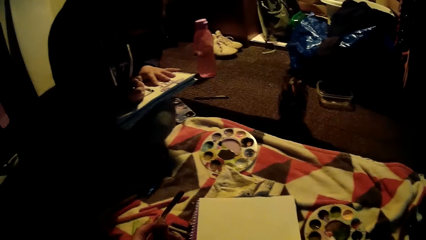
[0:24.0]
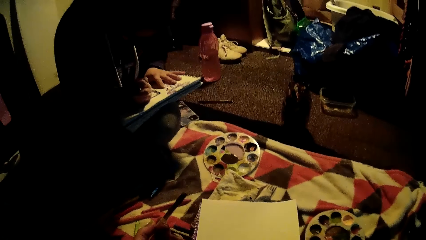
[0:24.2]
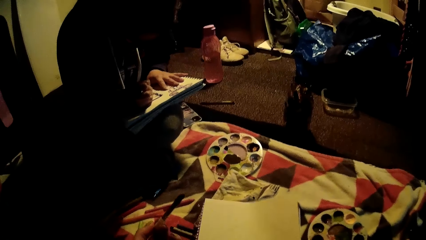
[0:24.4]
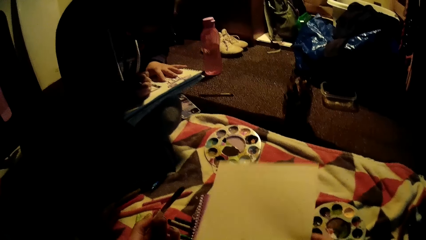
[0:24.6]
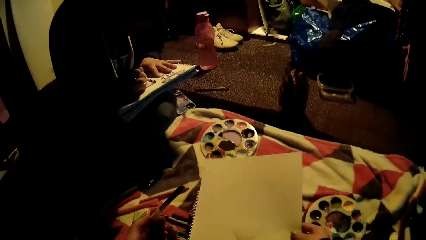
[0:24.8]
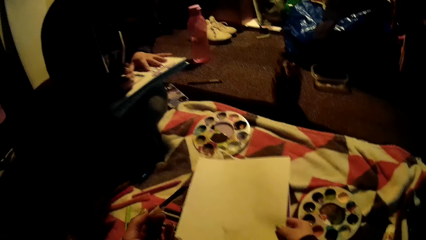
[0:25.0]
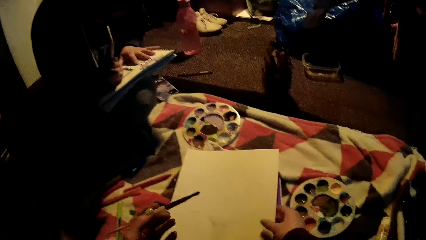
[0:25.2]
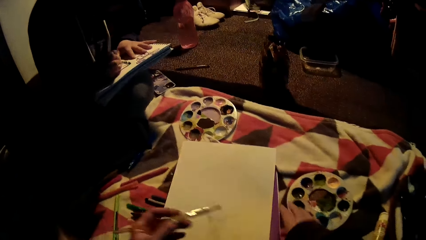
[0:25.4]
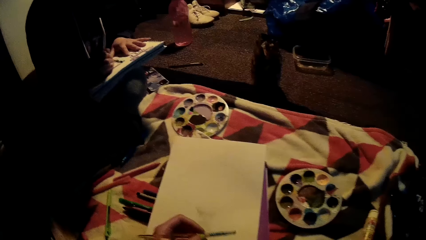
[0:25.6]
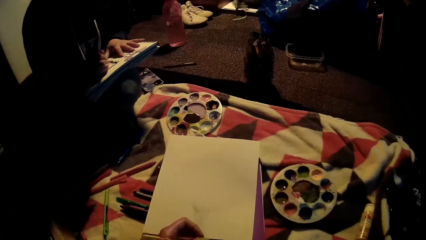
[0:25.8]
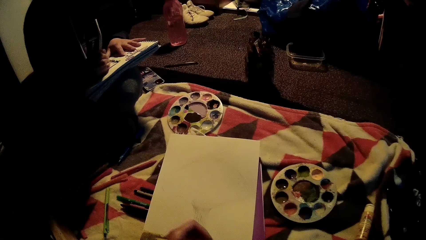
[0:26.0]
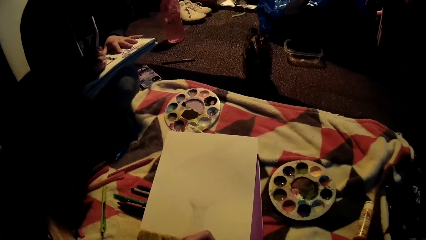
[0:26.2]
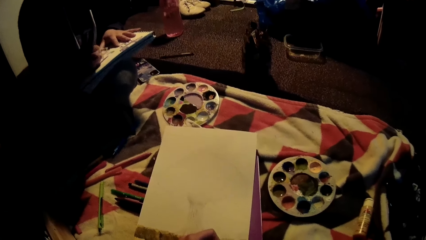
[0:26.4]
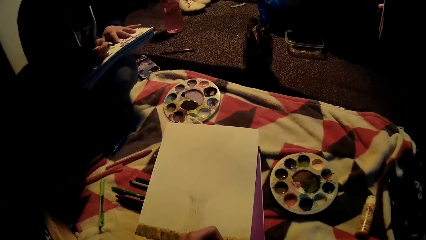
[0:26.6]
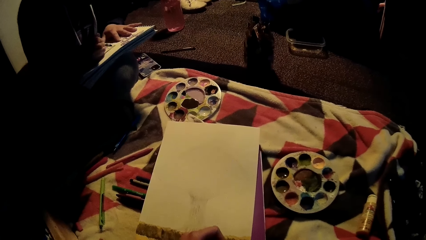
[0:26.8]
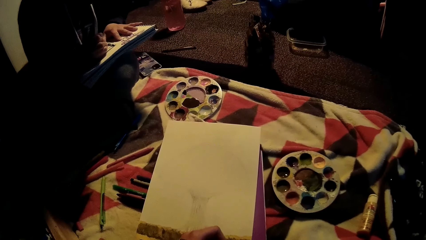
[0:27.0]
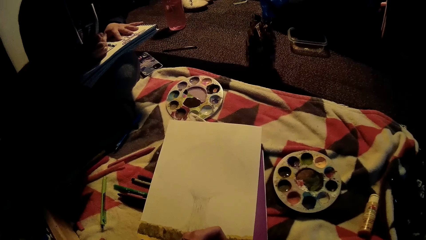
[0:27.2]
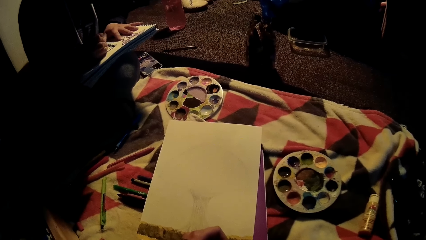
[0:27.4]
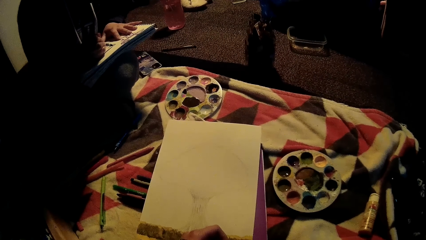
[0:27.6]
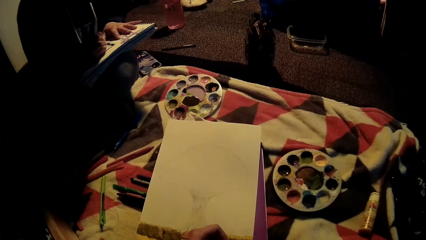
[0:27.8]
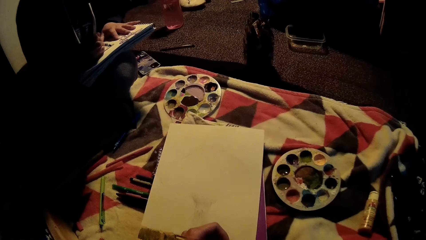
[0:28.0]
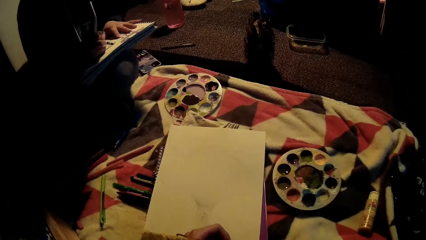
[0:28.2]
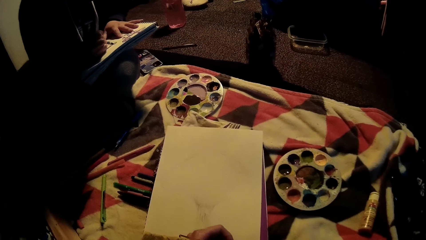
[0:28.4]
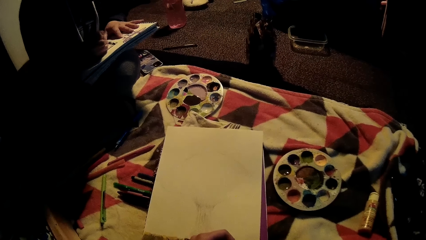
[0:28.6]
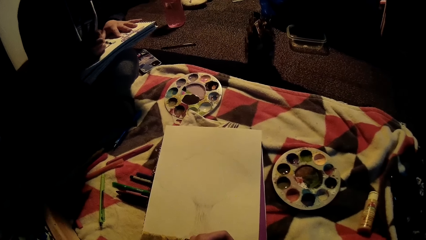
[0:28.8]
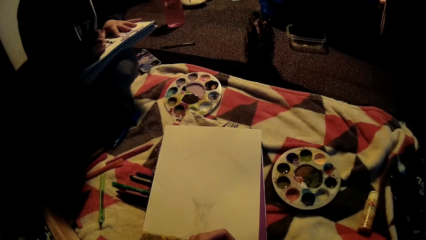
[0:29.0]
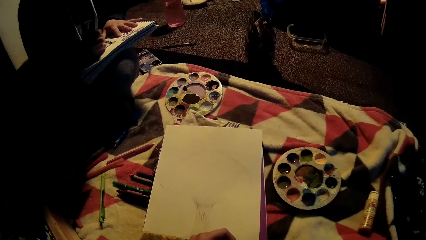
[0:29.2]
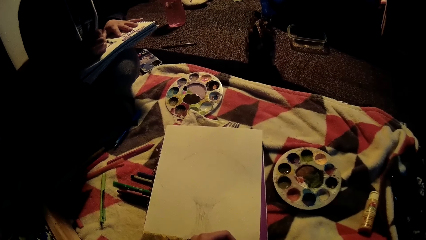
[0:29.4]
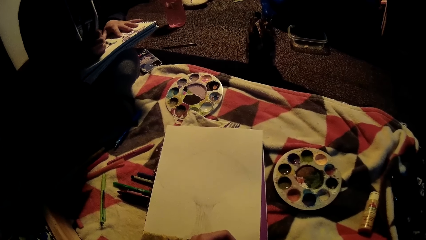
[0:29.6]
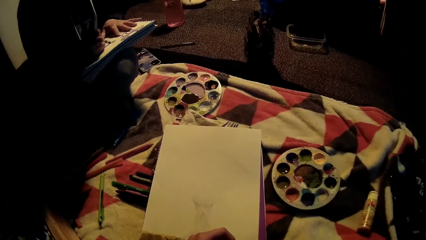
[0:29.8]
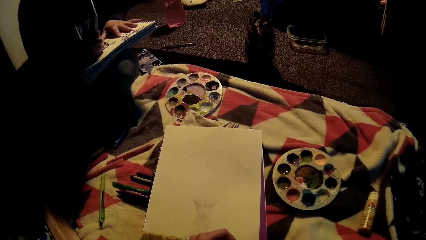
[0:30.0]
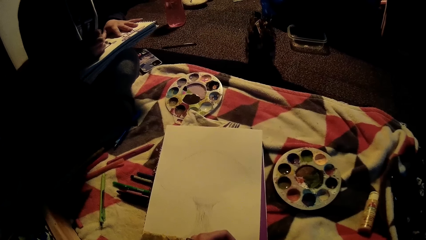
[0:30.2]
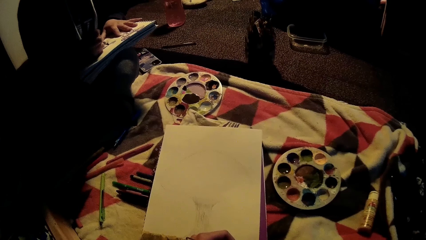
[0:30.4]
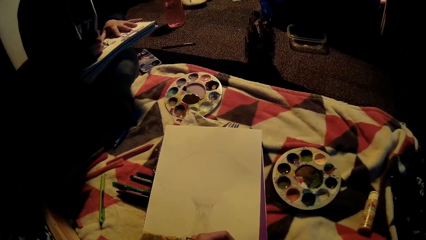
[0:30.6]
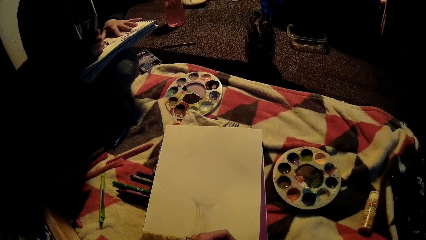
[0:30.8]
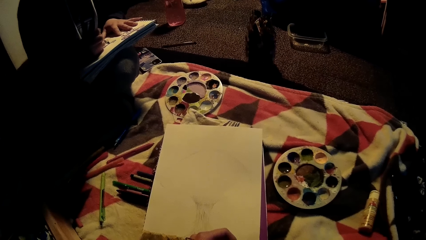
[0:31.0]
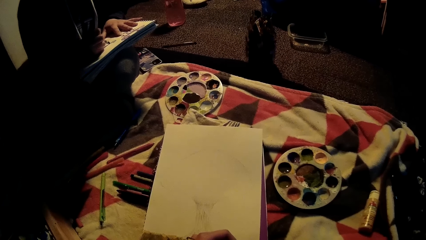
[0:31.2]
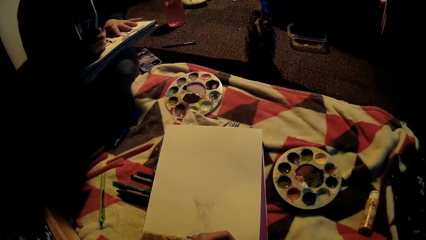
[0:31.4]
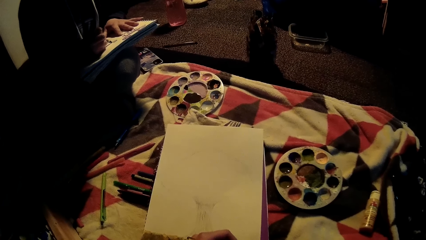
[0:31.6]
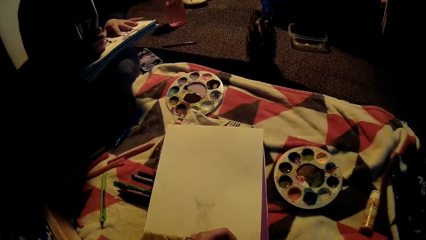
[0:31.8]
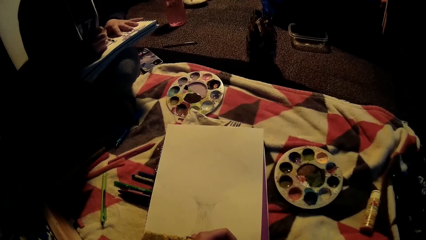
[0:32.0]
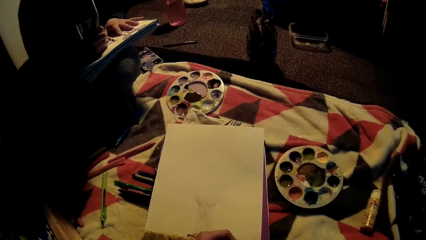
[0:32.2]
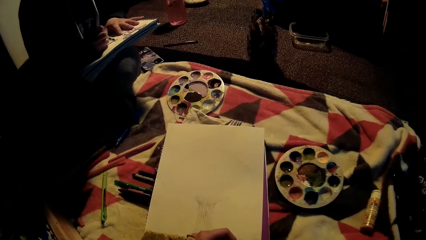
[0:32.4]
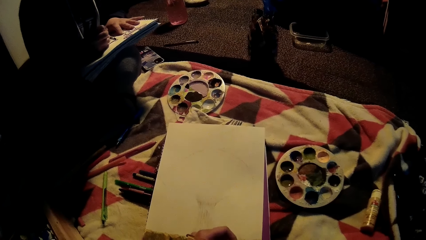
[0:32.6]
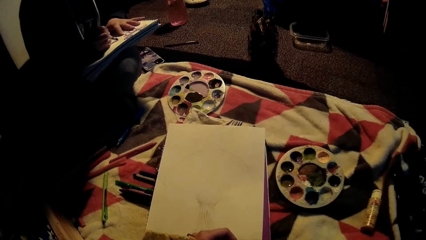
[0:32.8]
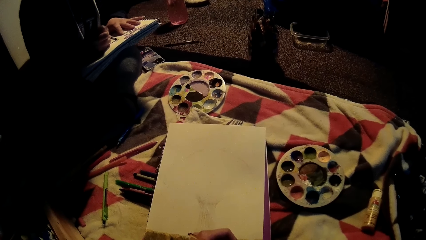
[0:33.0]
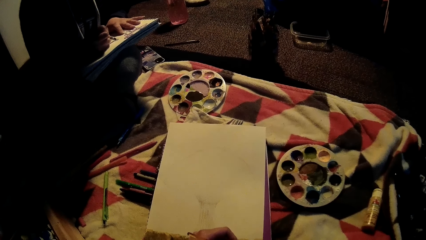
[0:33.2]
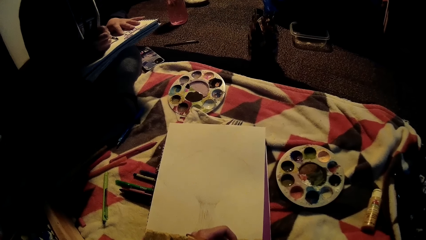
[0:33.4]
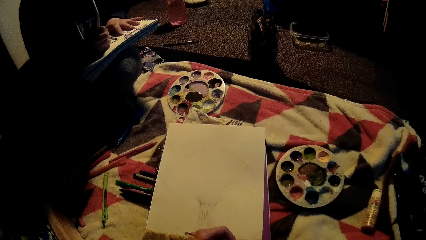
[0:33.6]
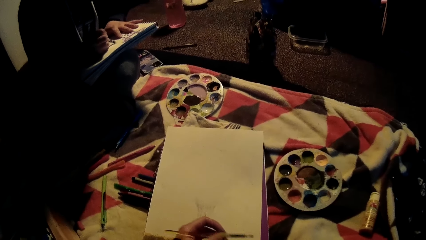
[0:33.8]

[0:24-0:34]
The camera wearer picks up a piece of paper with her right hand. She drops down the piece of paper with her right hand. She paints the bottom of the piece of paper with the paintbrush in her left hand.

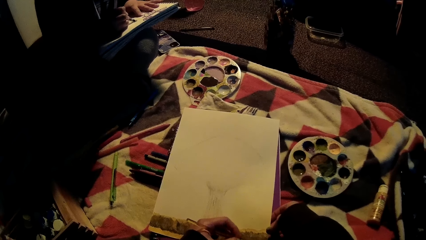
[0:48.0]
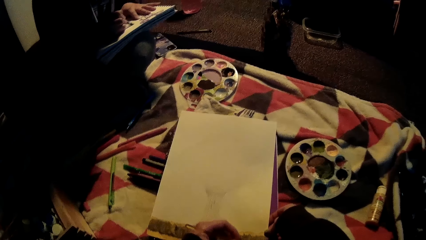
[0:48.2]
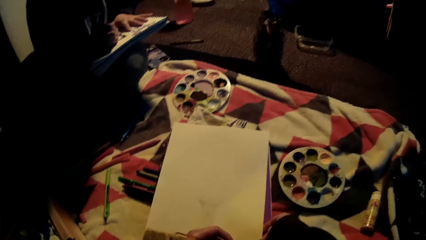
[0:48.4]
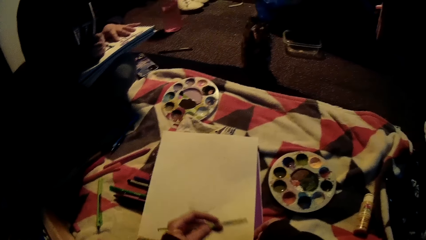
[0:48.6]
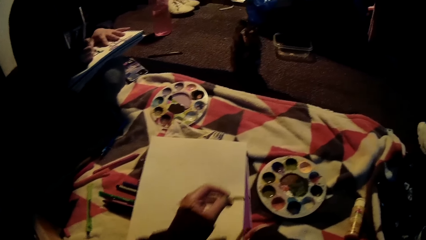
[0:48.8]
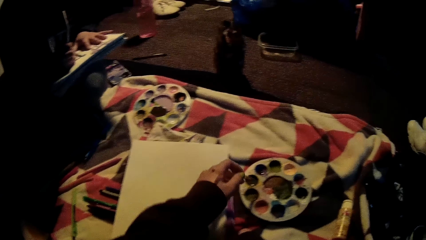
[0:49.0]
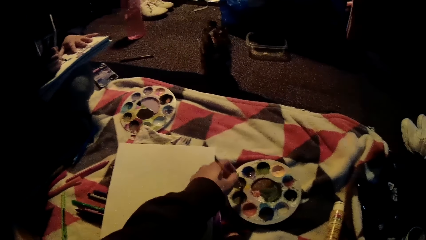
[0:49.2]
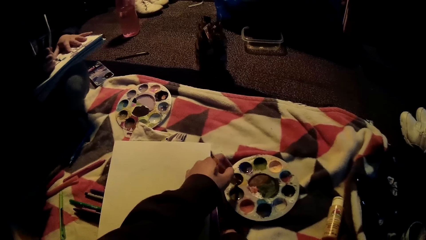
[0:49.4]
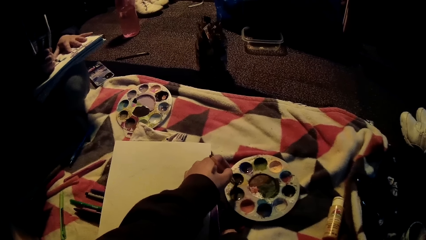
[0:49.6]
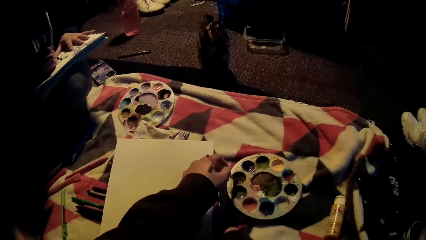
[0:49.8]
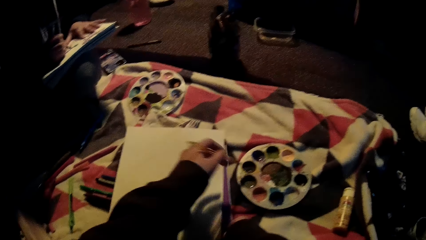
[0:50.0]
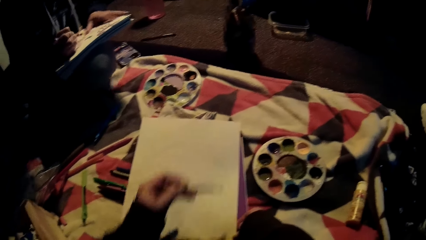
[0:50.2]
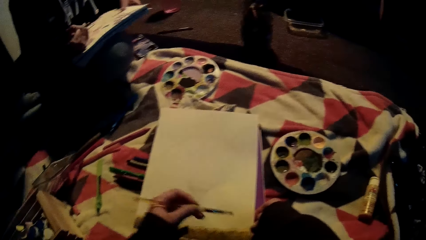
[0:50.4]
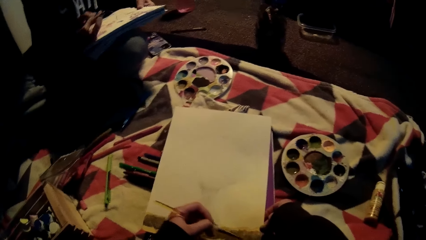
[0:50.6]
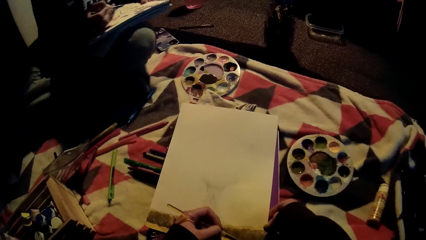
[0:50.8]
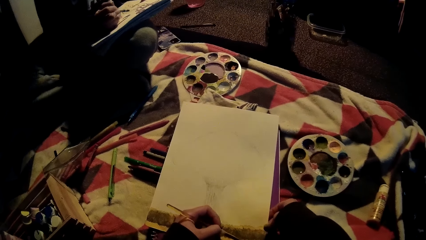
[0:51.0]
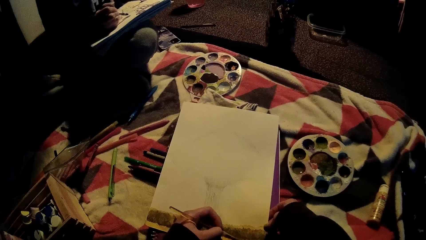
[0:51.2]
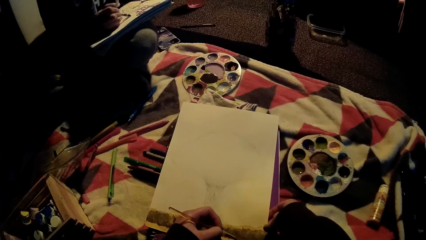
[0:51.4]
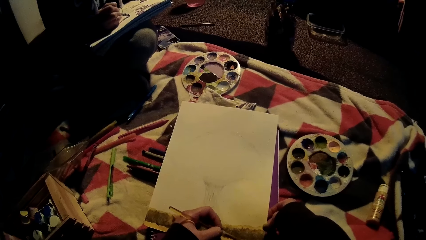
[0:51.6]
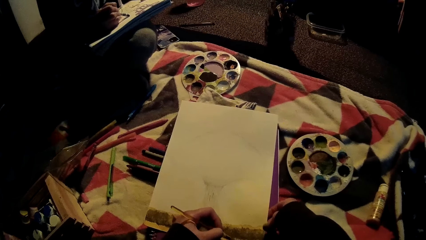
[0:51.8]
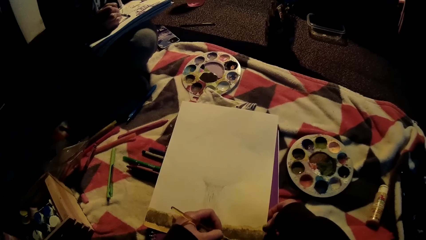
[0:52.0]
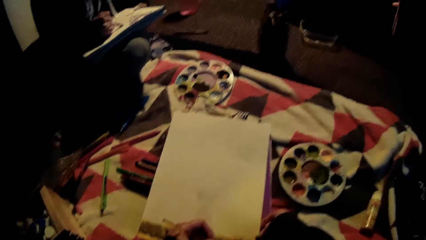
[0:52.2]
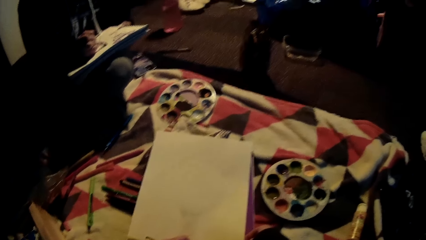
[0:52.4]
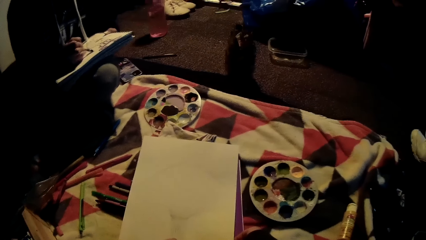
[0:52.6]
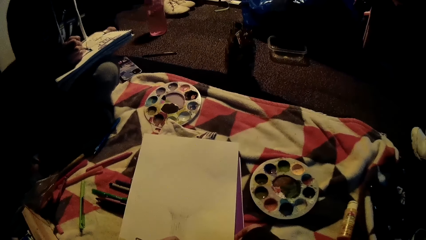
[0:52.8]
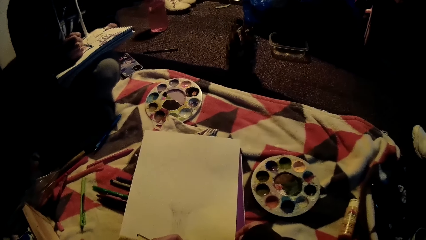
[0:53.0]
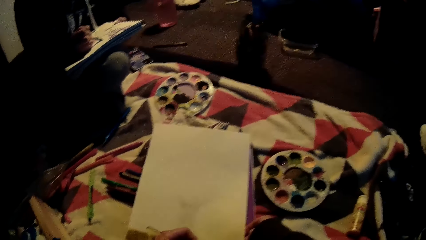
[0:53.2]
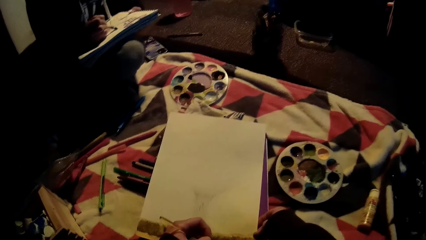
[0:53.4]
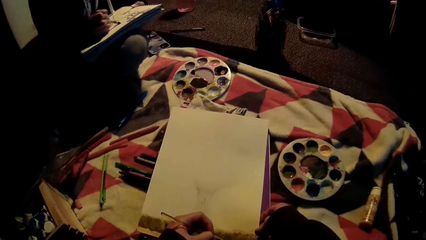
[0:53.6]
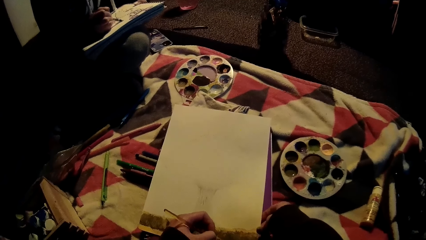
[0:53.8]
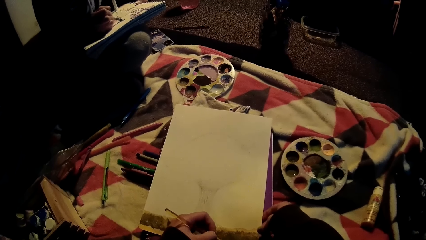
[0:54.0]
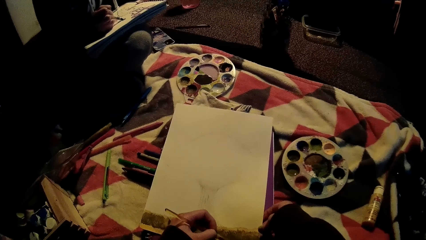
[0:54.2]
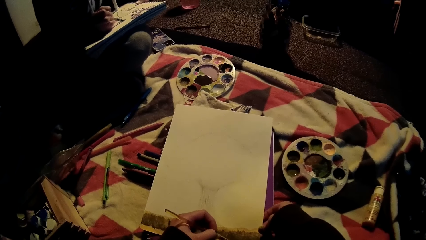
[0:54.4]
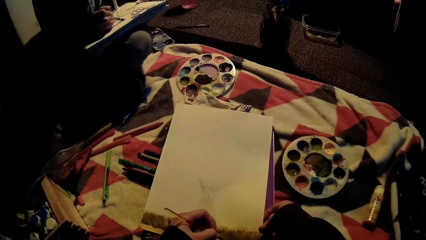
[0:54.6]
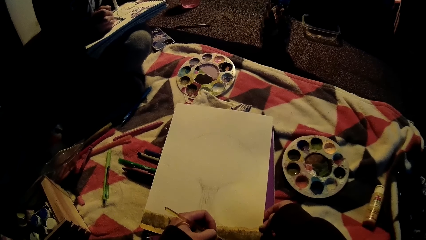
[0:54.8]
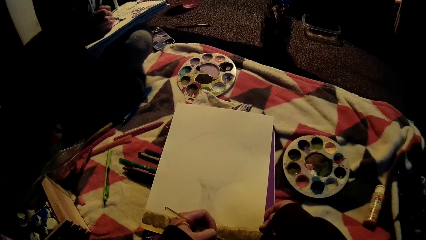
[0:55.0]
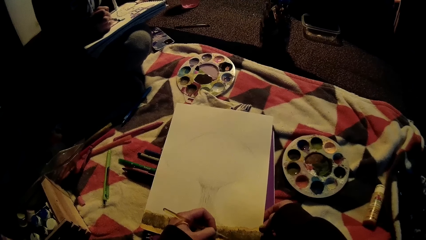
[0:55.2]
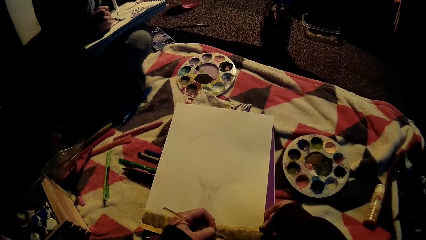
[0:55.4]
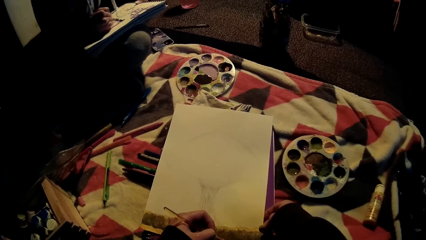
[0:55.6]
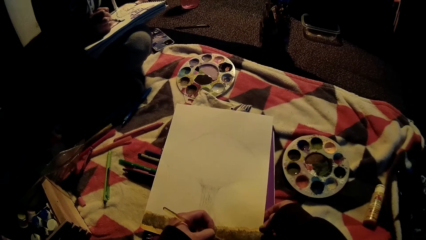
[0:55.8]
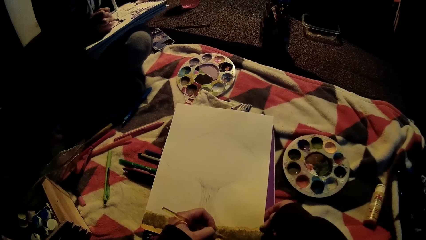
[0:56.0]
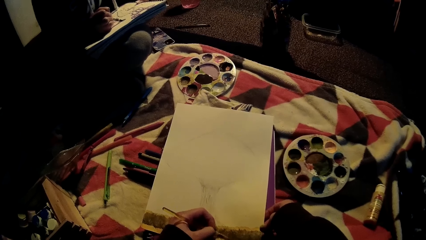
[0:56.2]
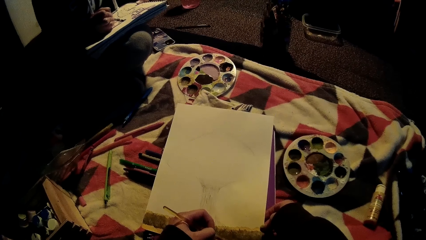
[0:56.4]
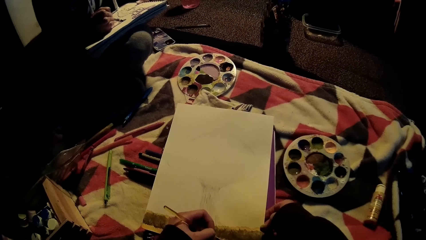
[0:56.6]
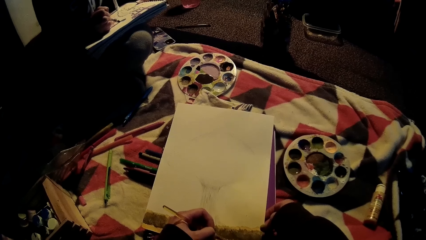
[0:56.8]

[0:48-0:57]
The camera wearer takes paint from a paint palette with the paintbrush in her left hand.
